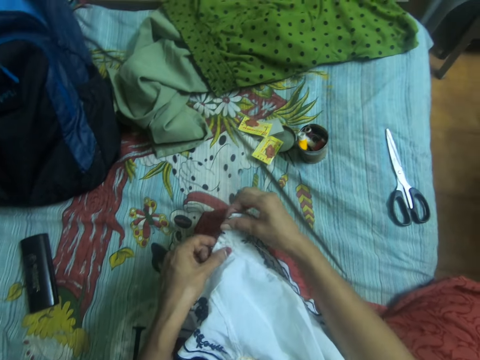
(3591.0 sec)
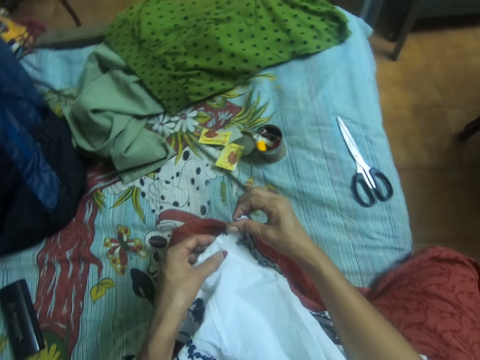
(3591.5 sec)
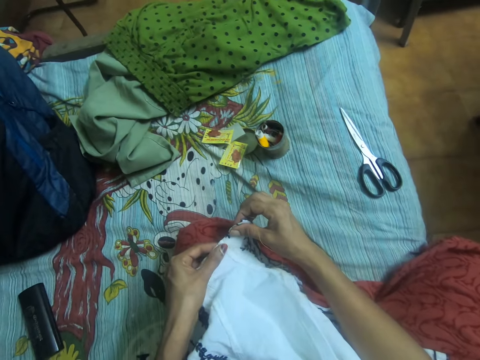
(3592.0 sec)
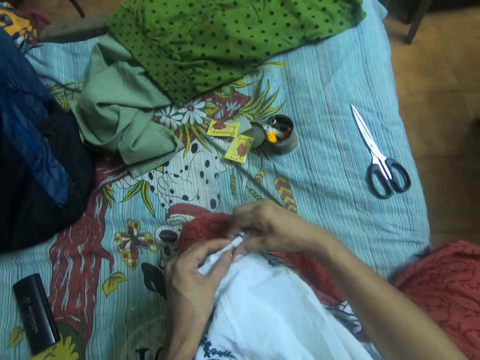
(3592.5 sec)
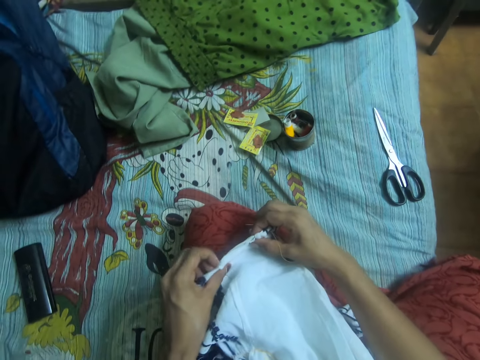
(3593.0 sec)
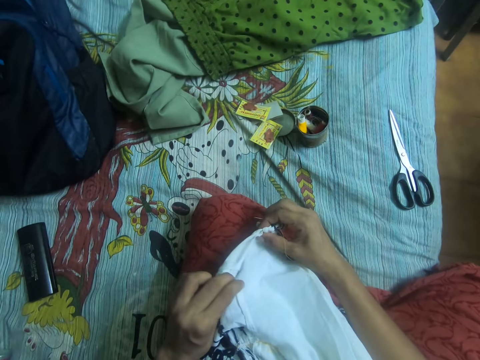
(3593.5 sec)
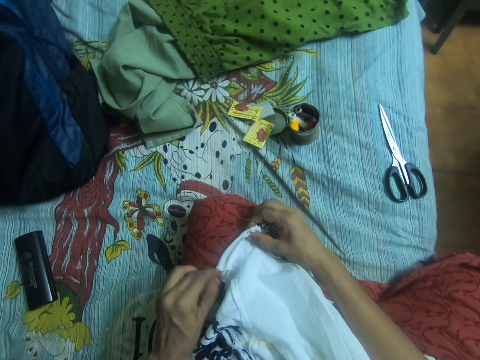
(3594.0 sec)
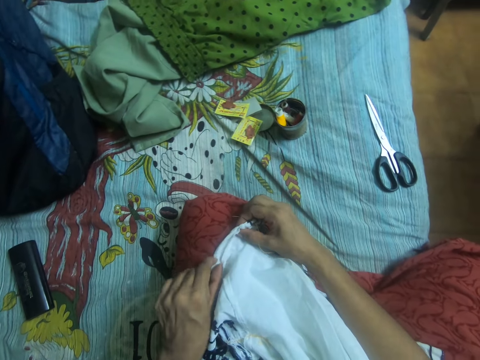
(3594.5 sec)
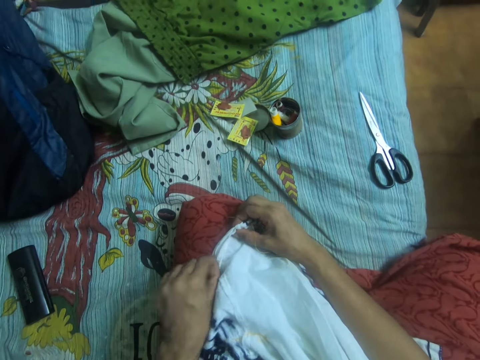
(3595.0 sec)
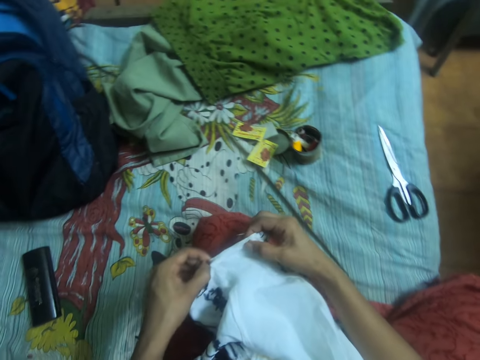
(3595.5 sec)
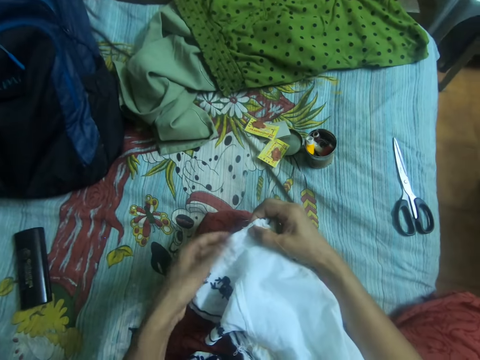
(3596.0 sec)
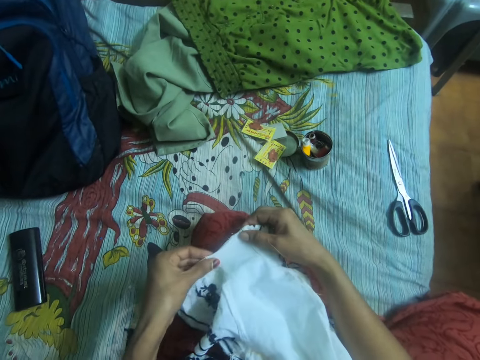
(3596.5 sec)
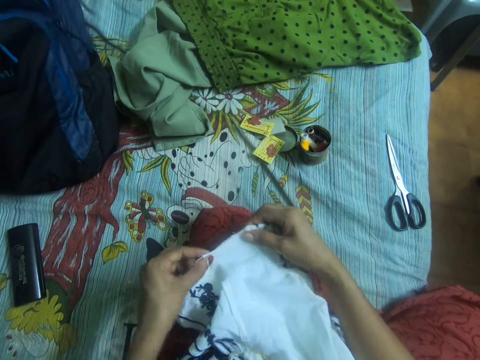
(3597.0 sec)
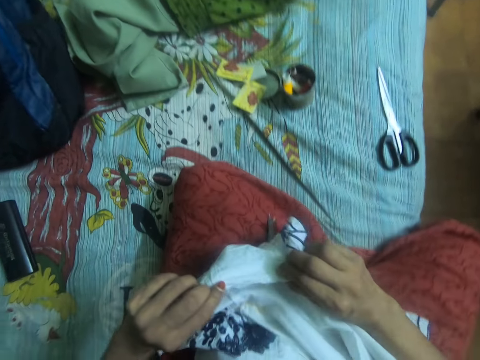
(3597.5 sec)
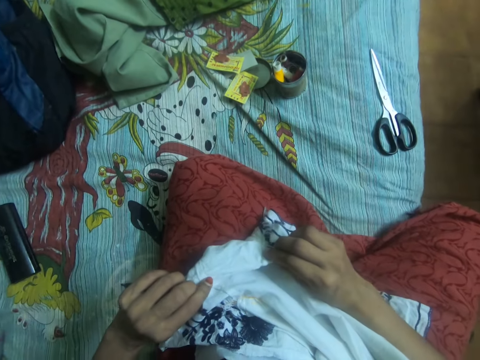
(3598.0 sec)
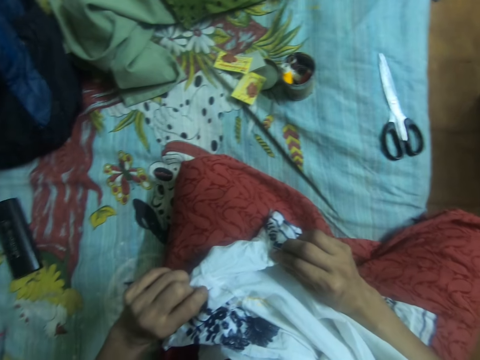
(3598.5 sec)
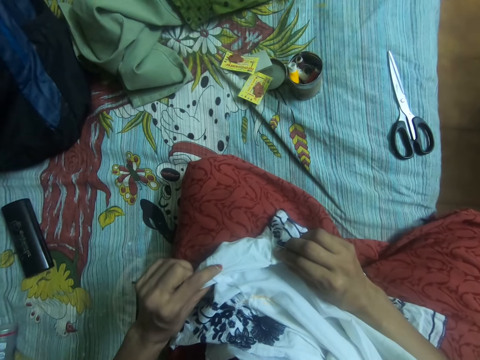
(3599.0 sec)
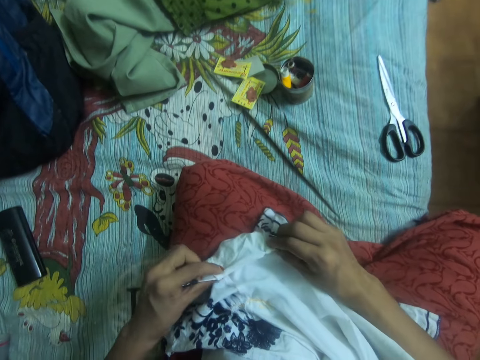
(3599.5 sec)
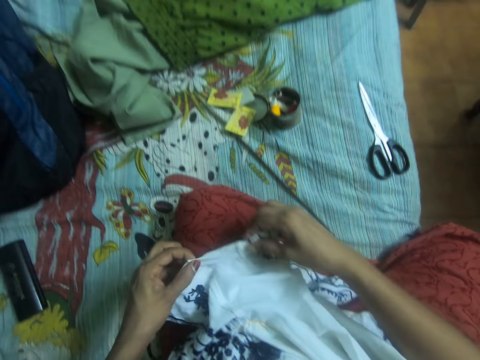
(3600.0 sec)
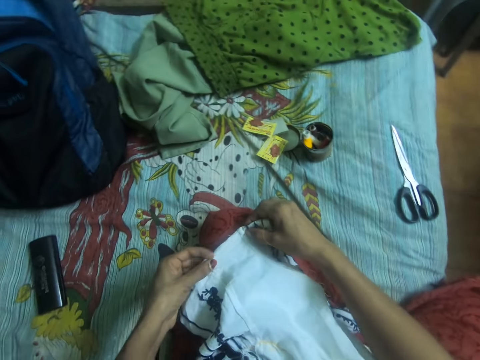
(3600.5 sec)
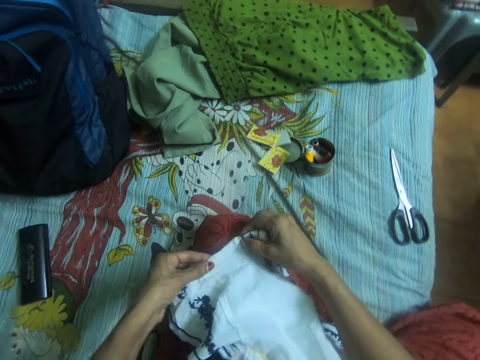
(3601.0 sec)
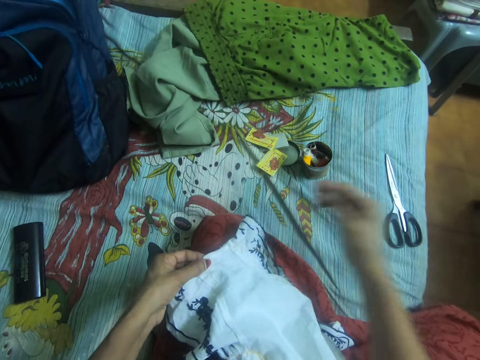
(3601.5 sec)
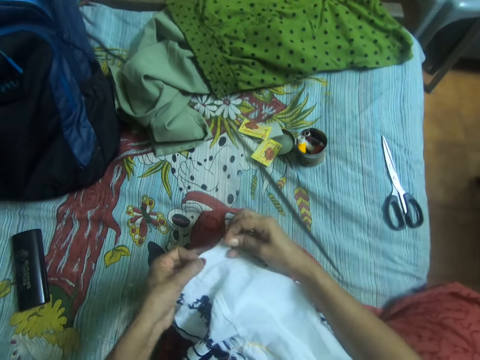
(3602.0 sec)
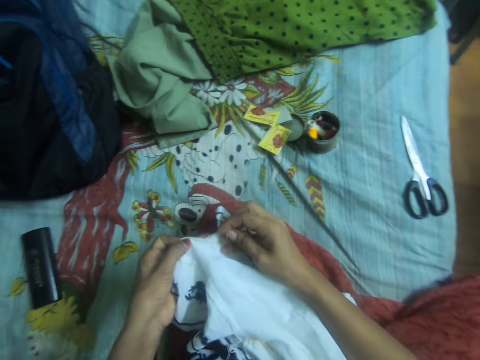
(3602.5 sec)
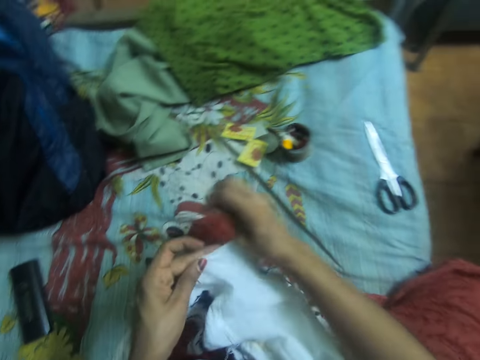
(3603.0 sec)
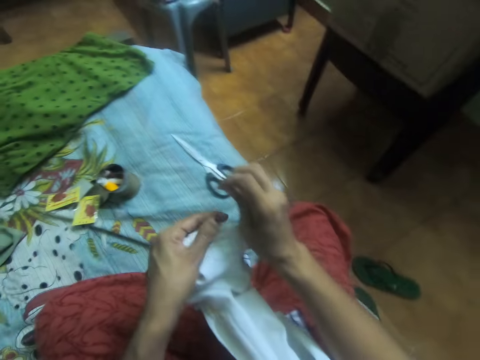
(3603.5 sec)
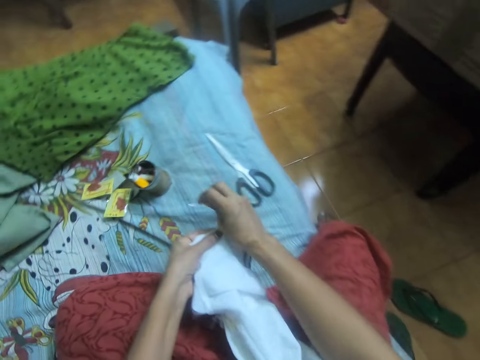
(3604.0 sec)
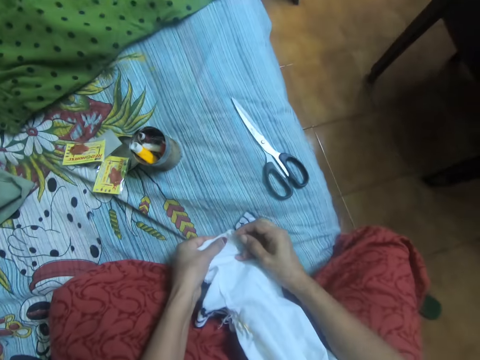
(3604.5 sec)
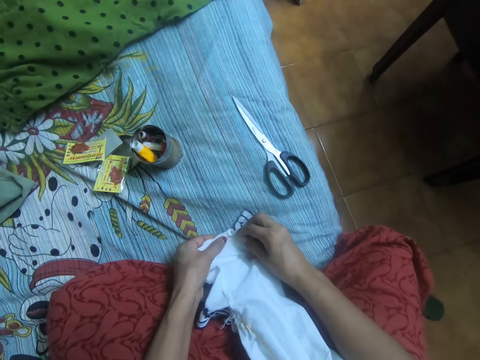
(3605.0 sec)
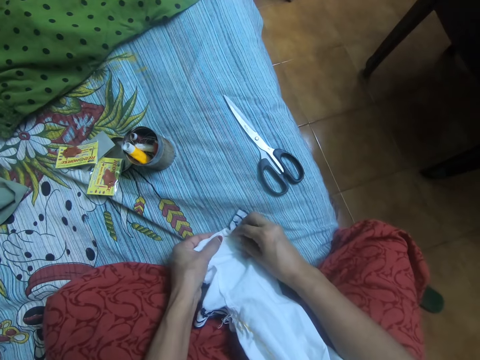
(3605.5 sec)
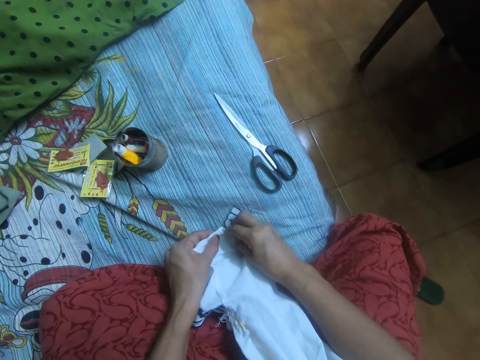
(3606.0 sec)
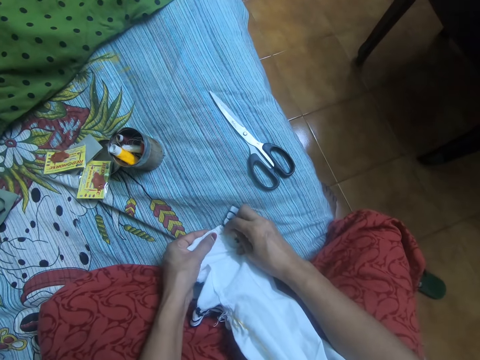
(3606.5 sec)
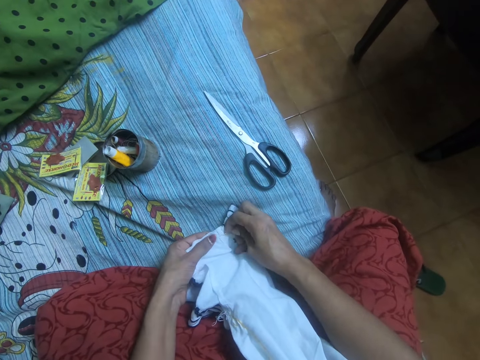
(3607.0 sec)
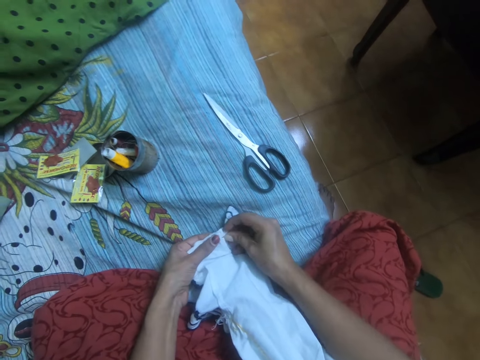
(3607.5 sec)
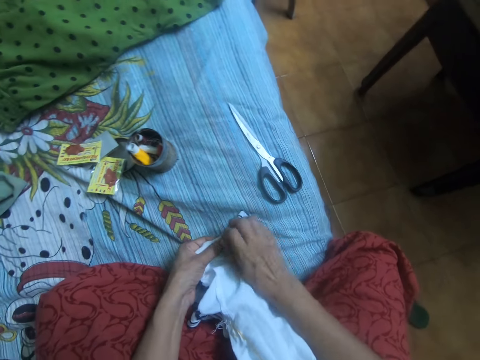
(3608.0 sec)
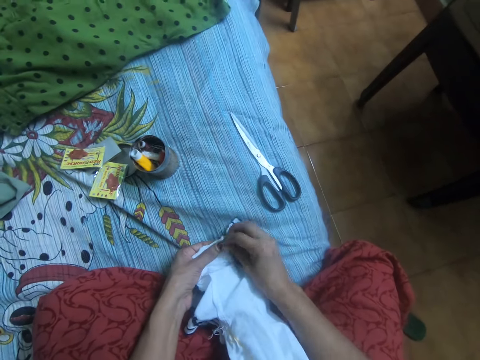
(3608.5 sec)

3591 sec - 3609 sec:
The camera wearer places the cloth on the bed with both hands. They sew the cloth with the needle together with thread.

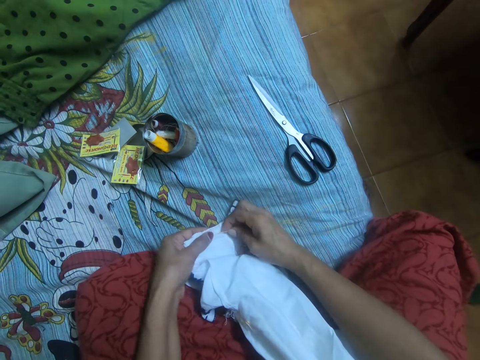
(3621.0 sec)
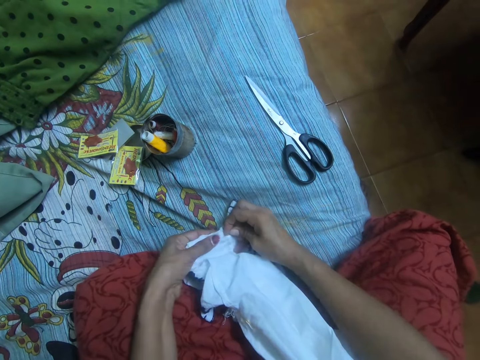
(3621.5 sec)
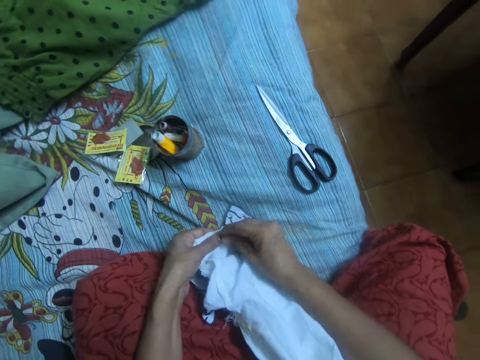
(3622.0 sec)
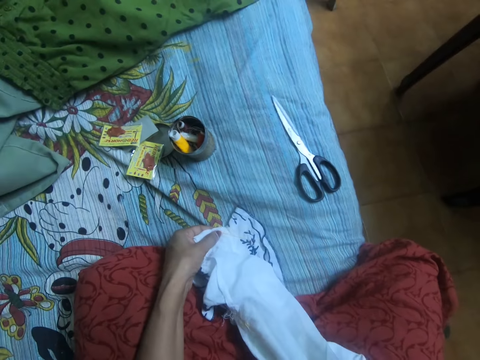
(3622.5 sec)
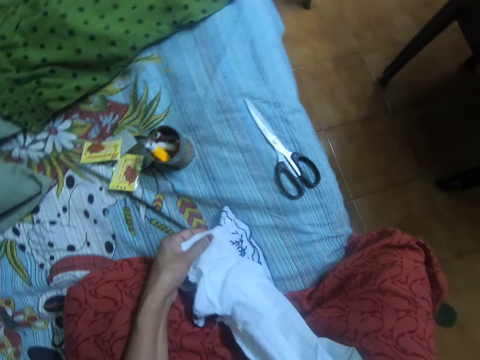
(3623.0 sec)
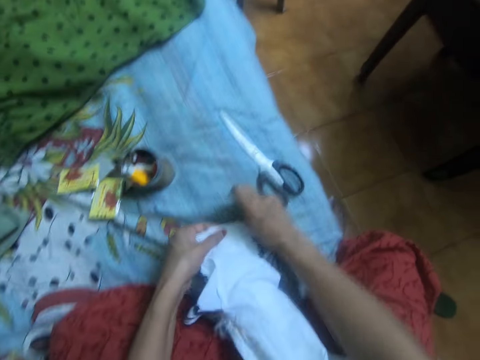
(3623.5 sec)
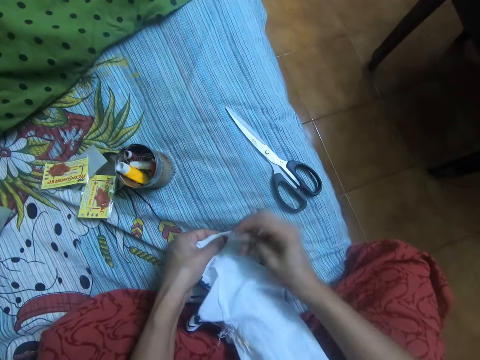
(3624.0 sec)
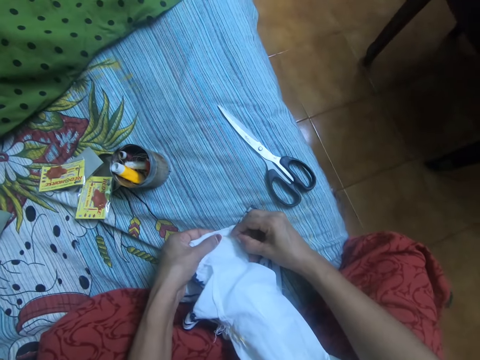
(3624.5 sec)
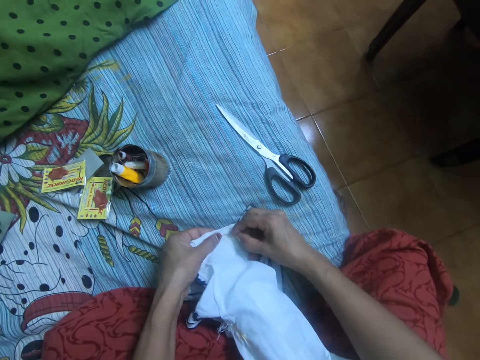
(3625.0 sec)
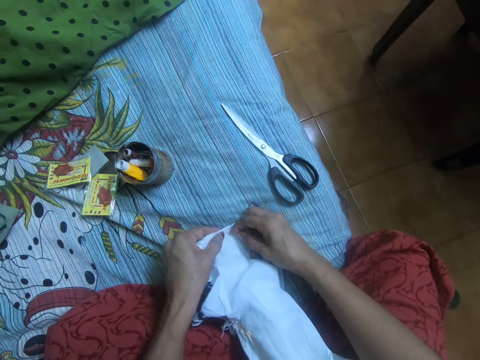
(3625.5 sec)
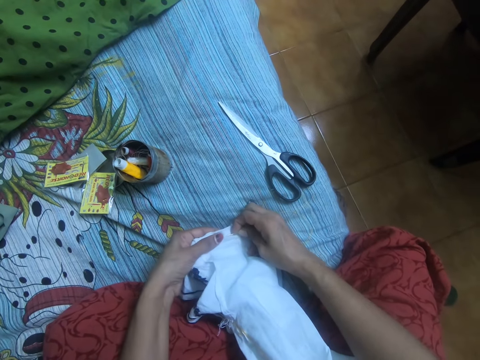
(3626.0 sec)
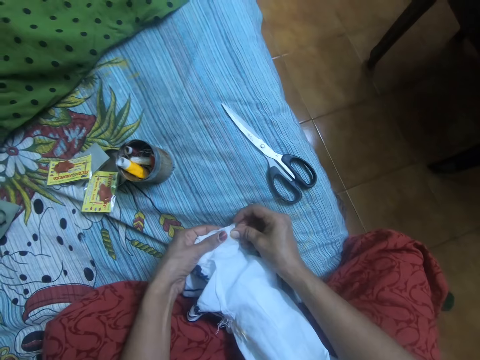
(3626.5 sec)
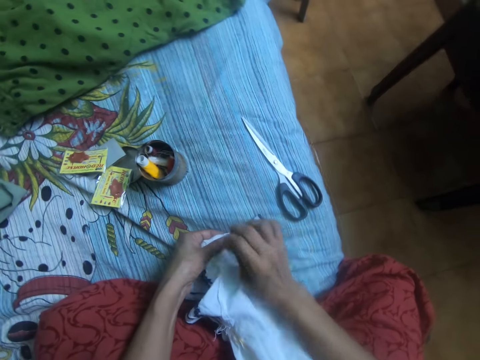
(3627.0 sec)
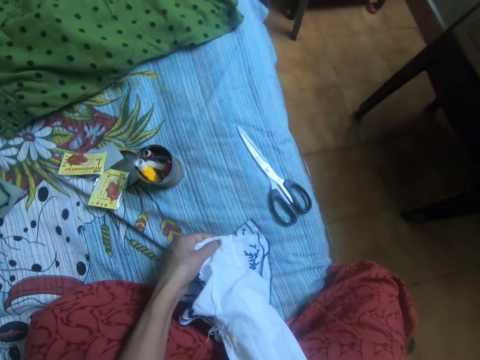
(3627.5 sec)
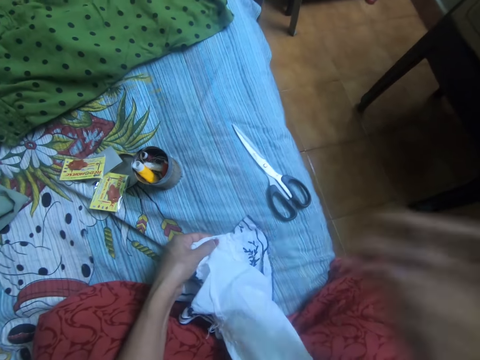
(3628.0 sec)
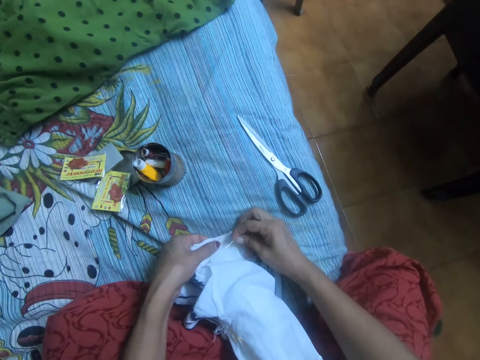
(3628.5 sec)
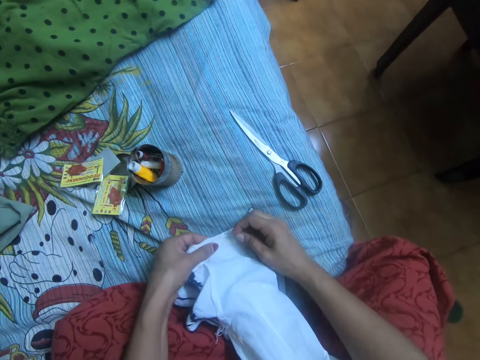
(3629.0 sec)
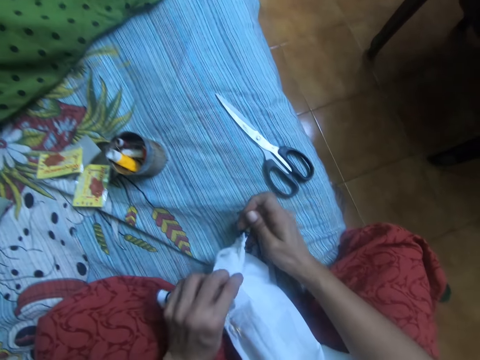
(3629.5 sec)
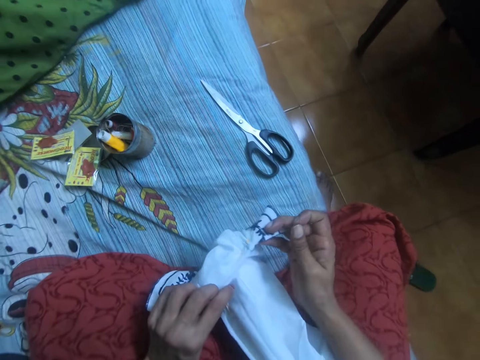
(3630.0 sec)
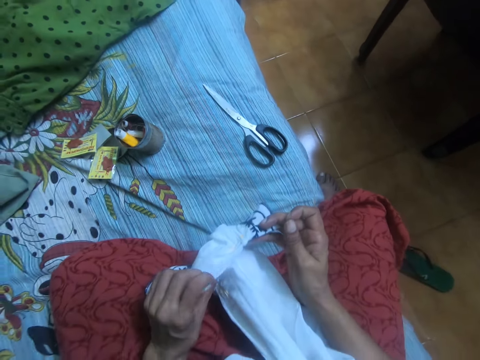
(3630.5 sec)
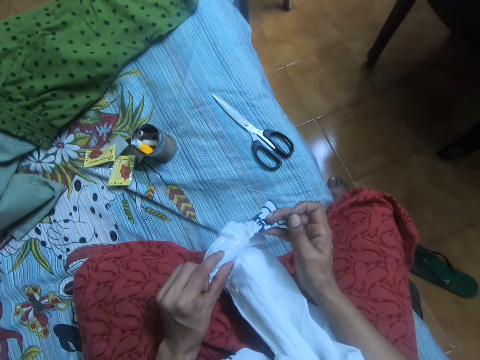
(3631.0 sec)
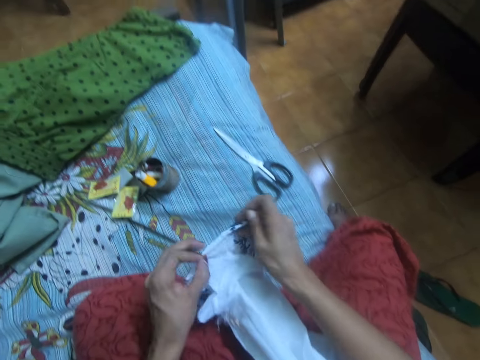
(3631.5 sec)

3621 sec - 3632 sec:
The camera wearer adjusts the cloth with both hands. They sew the cloth with the needle with thread. They check the fabric. They adjust the cloth with both hands.
